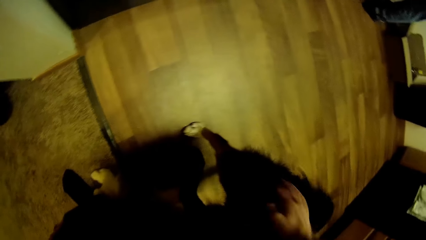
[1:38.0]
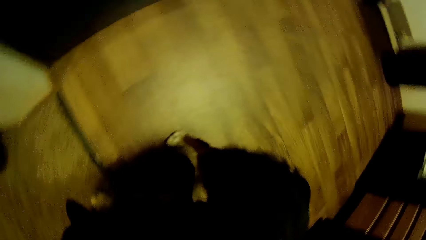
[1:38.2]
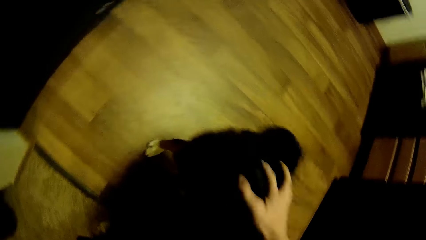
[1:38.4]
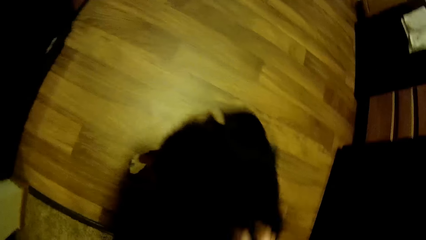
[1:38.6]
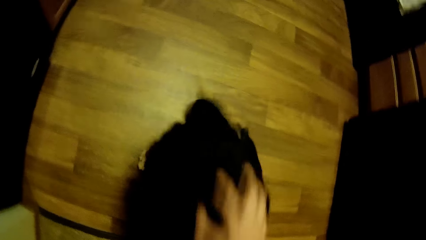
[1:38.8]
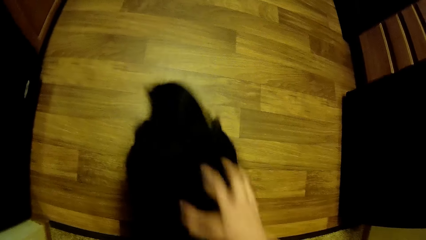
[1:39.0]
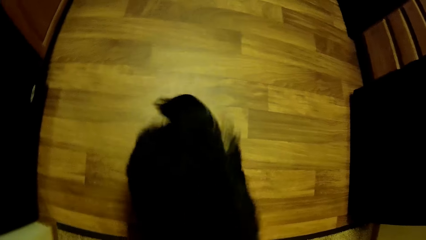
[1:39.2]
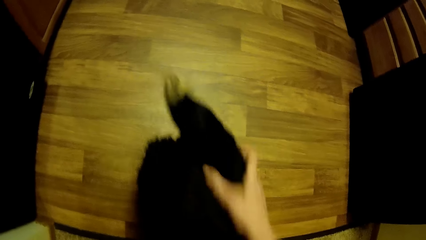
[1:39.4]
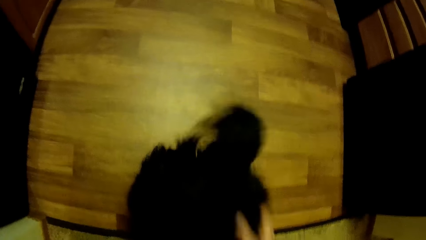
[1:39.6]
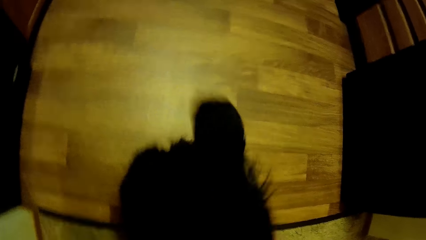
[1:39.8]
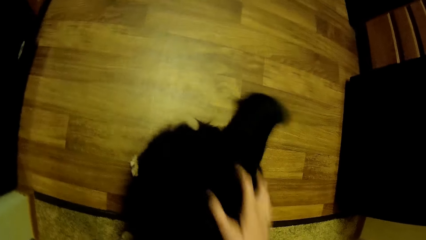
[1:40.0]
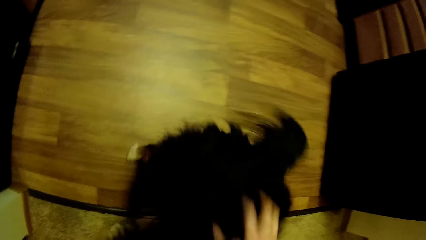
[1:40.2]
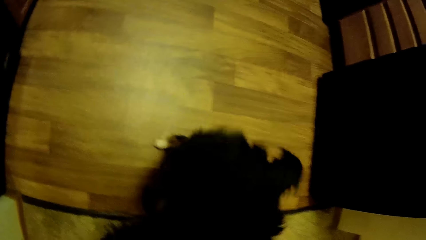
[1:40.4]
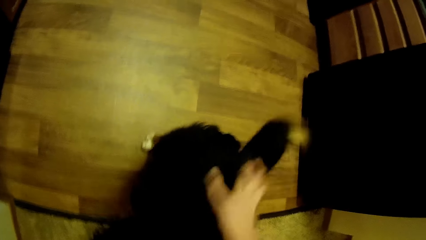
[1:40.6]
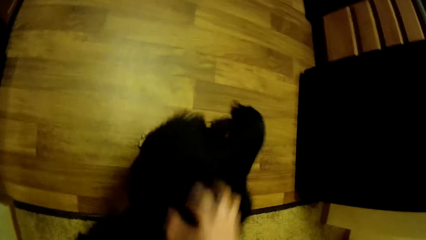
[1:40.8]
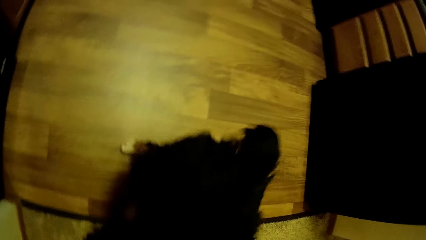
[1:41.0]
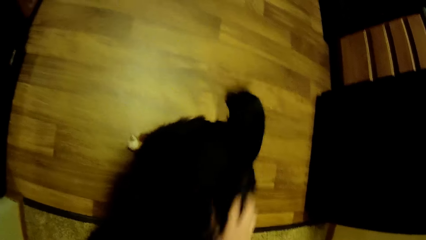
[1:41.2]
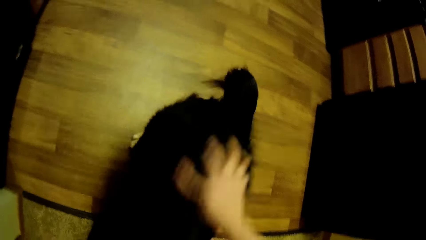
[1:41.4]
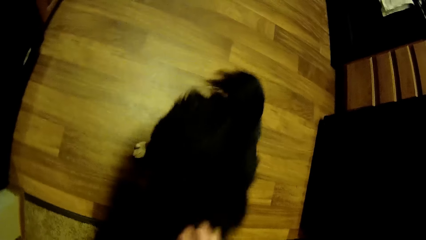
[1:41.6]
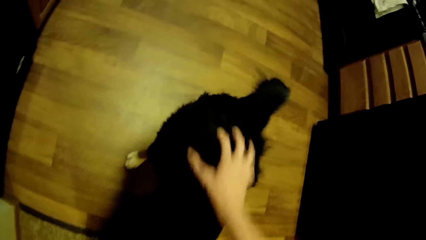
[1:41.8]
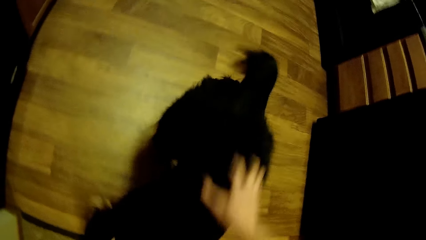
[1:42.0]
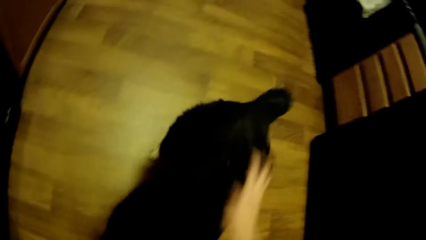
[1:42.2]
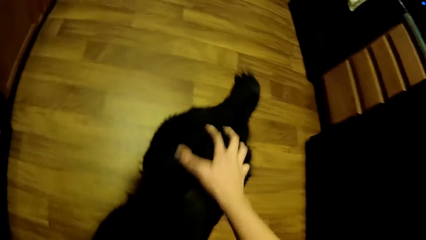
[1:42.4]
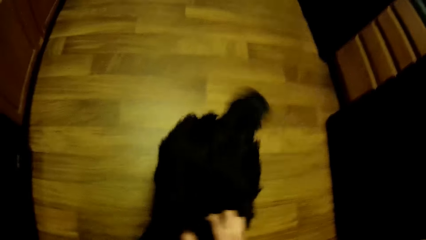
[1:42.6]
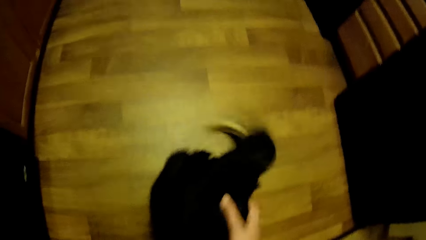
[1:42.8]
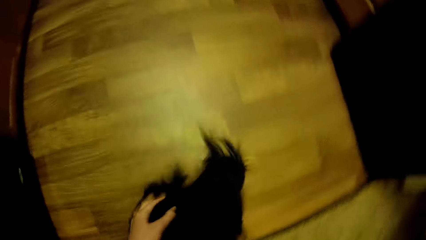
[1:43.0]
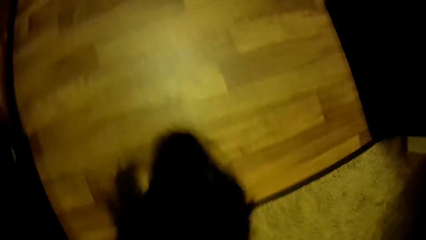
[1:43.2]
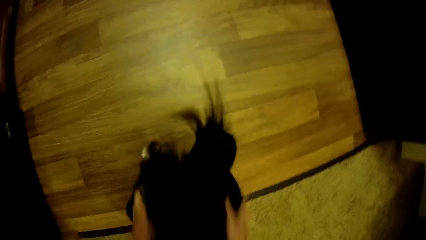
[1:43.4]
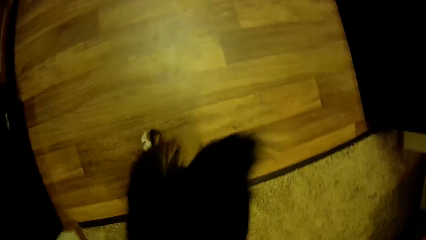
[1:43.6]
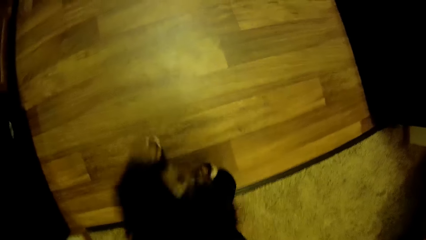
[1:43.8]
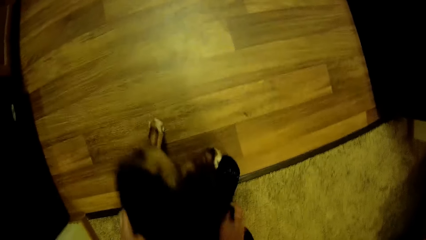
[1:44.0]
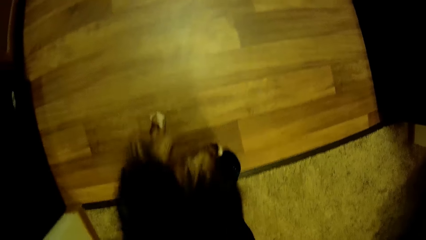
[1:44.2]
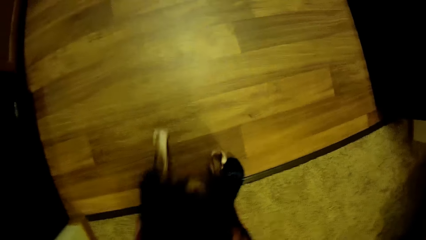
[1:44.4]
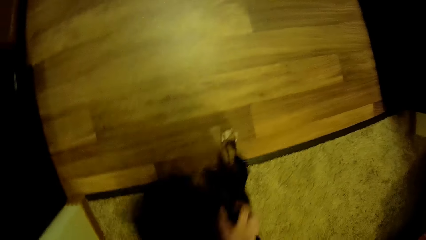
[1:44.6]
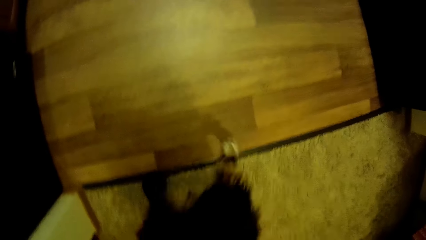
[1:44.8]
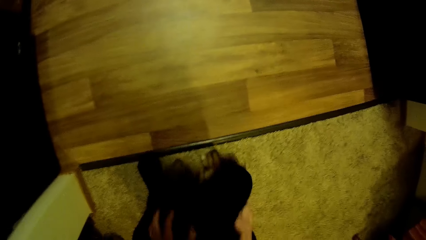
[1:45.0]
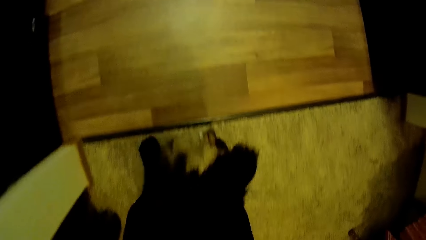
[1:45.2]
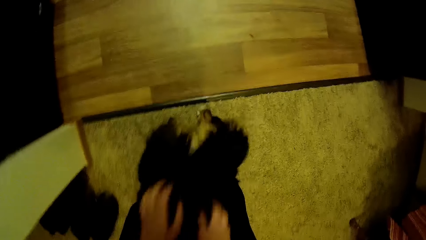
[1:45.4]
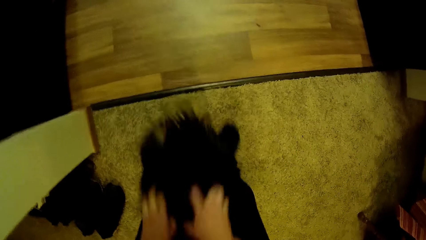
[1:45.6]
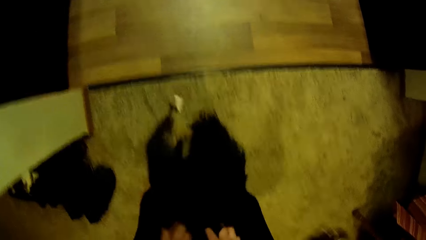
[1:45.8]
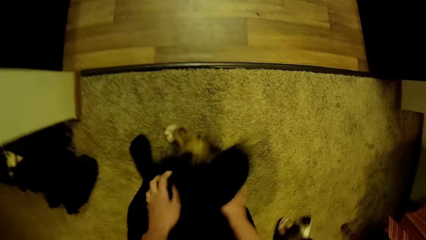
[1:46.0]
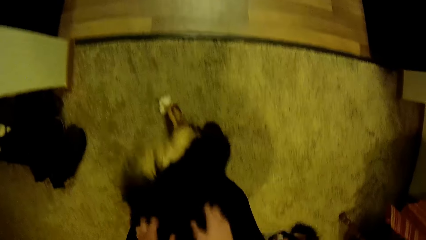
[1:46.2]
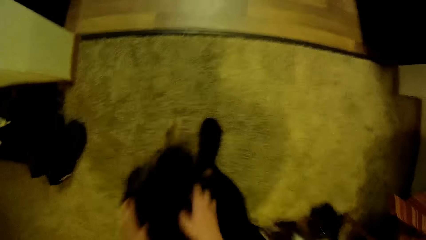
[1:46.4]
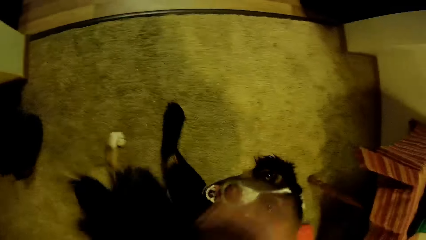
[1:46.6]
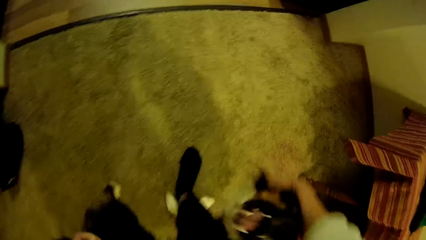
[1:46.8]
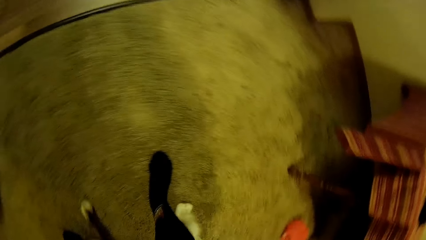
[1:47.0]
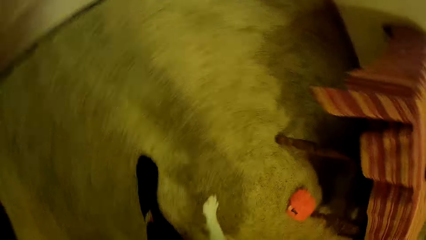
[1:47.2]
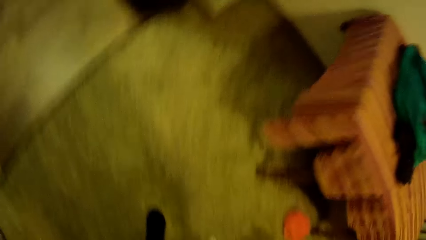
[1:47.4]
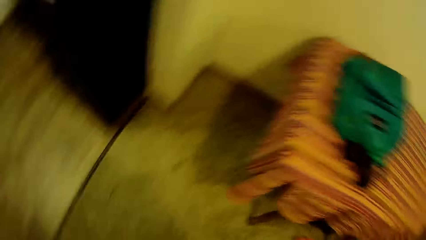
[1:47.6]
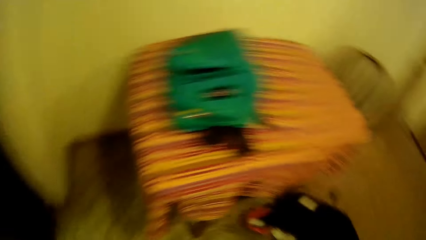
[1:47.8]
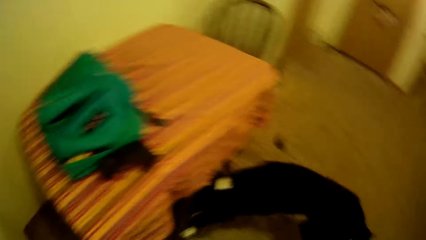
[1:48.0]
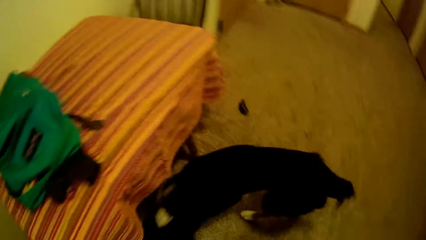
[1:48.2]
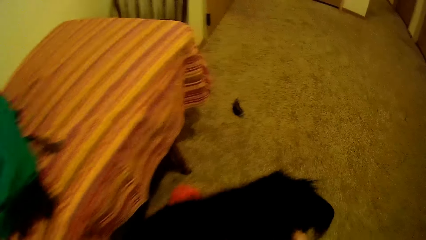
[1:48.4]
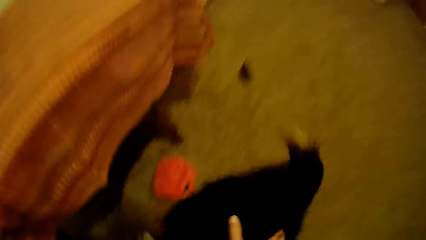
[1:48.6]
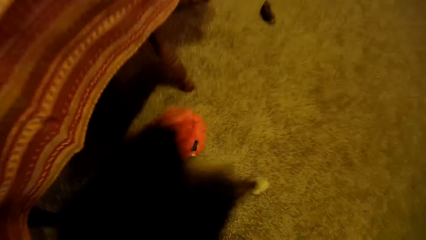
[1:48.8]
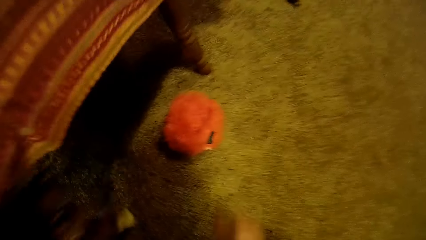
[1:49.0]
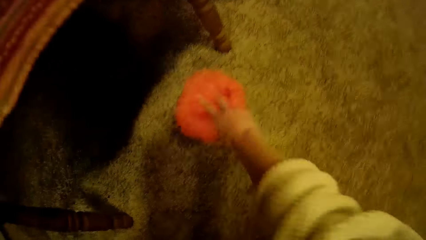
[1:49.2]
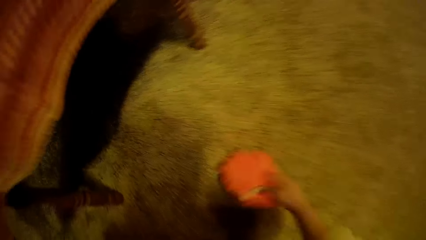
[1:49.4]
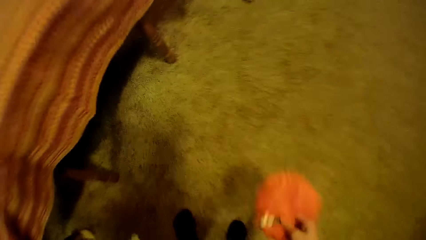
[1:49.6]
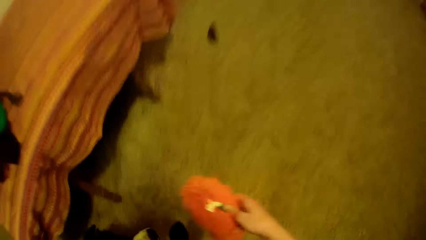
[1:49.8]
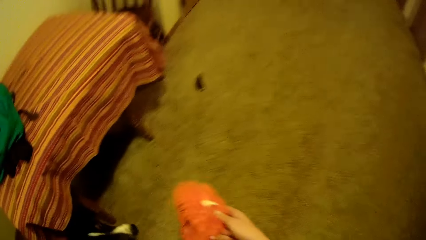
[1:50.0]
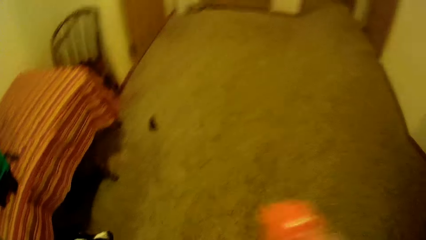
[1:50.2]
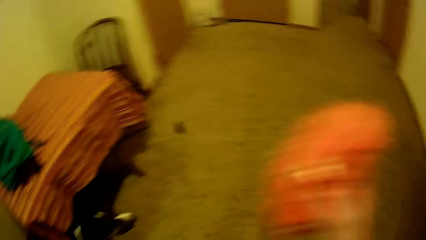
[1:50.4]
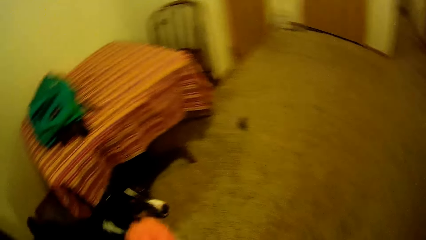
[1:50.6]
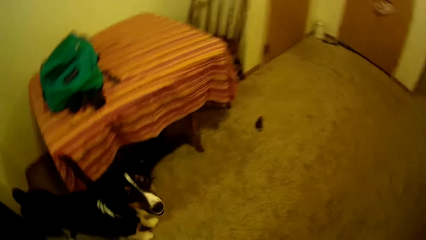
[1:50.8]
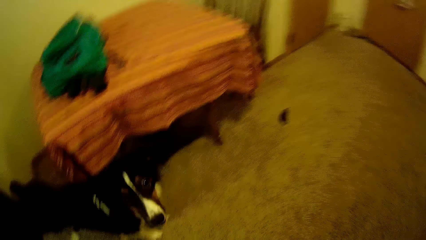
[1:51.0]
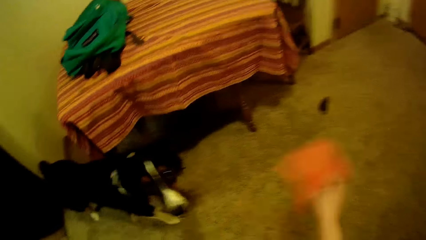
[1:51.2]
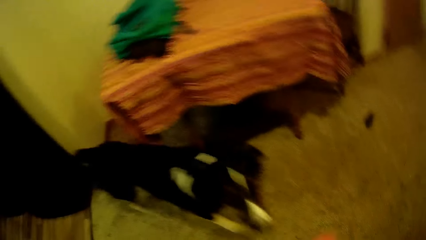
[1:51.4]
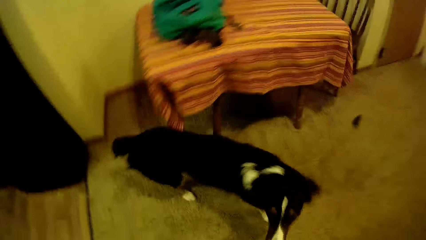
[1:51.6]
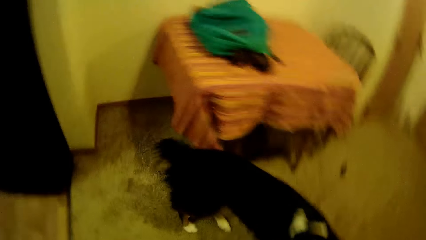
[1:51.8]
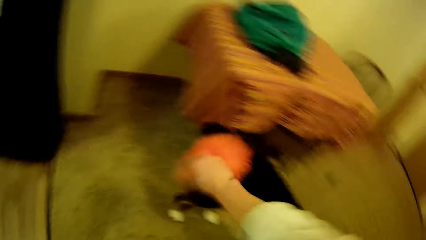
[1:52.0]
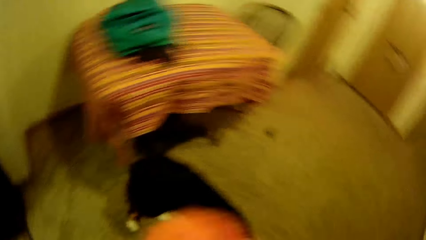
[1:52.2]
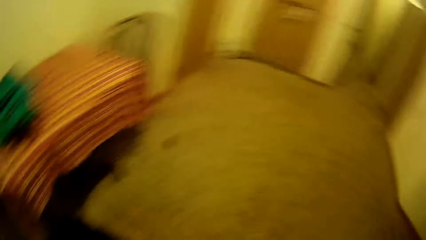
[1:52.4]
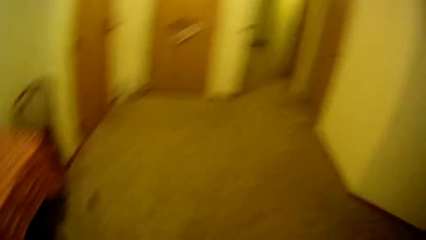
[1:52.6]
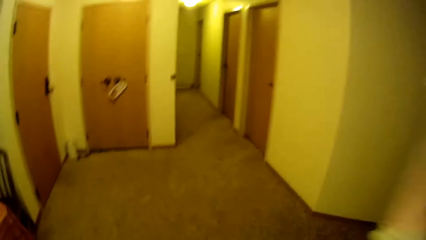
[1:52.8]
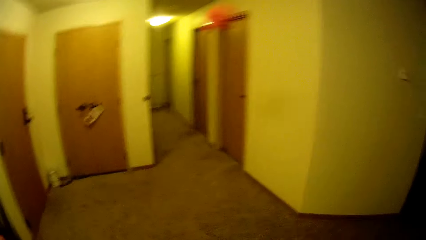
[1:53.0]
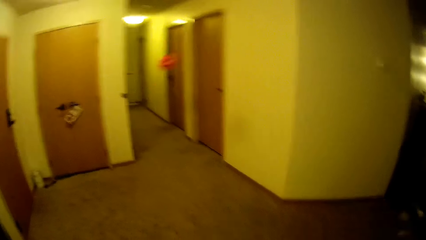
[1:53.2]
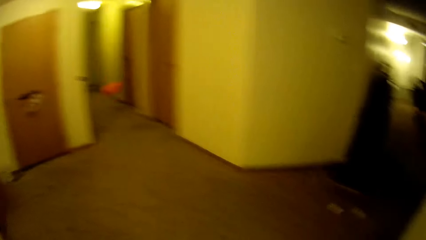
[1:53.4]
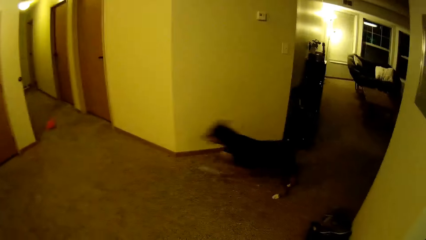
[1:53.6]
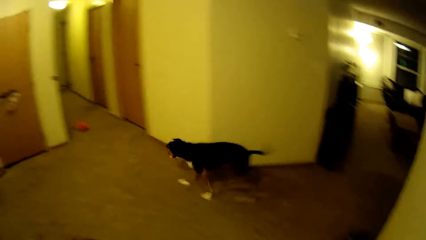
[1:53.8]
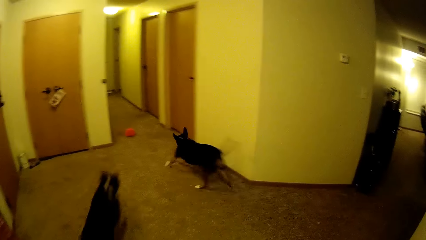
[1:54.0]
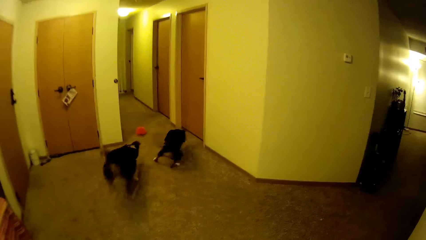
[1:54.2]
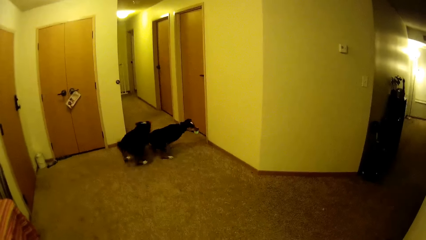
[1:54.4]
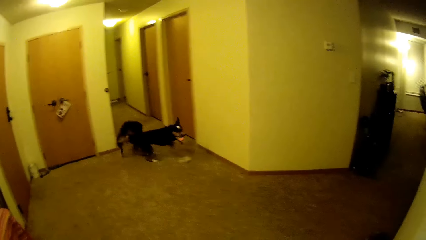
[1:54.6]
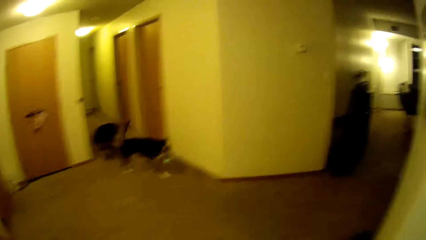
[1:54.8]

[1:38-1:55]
The camera wearer scratches the dog. He picks a dog's toy on the floor with his right hand. He plays with the dog using the toy. He throws the dog's toy on the floor. The dog runs towards the toy.
